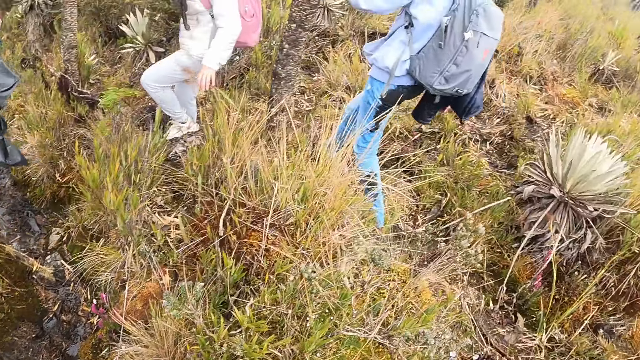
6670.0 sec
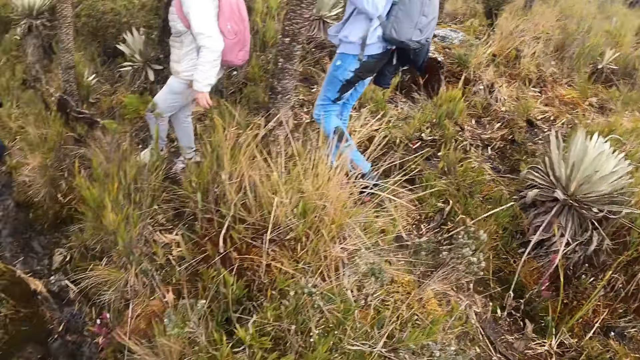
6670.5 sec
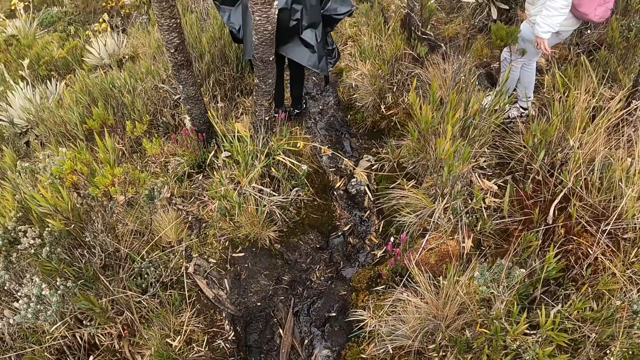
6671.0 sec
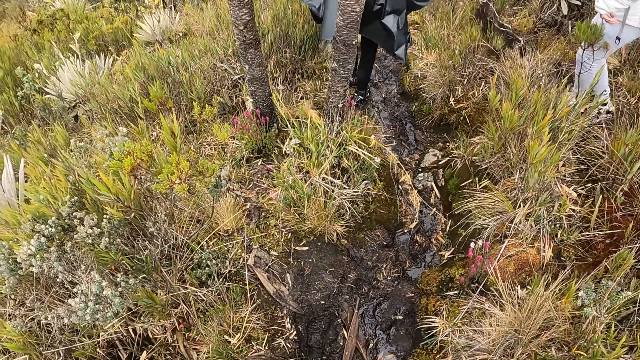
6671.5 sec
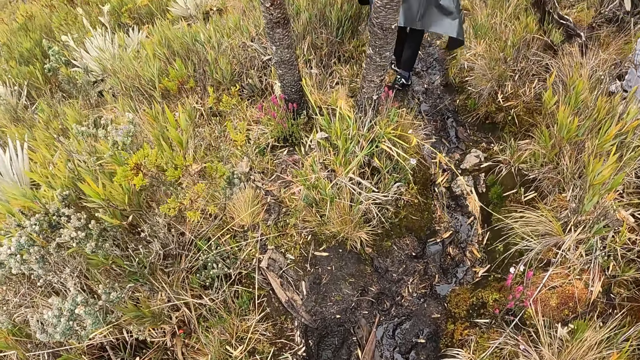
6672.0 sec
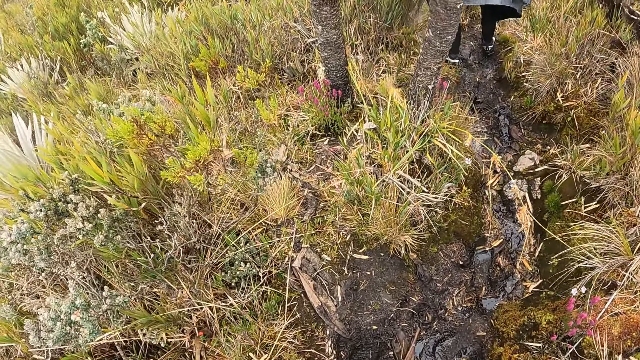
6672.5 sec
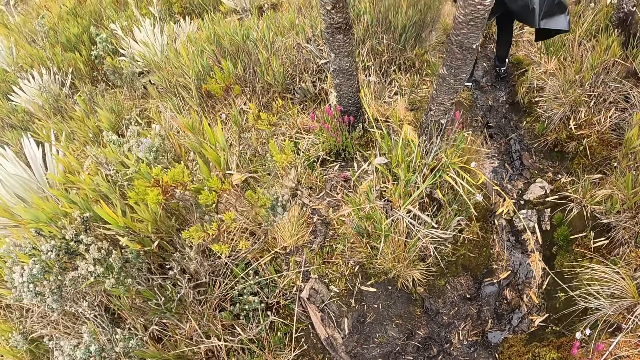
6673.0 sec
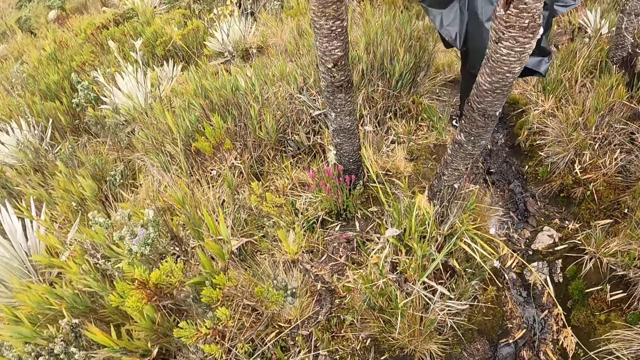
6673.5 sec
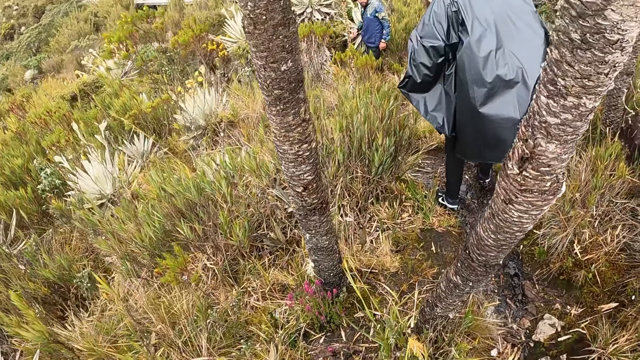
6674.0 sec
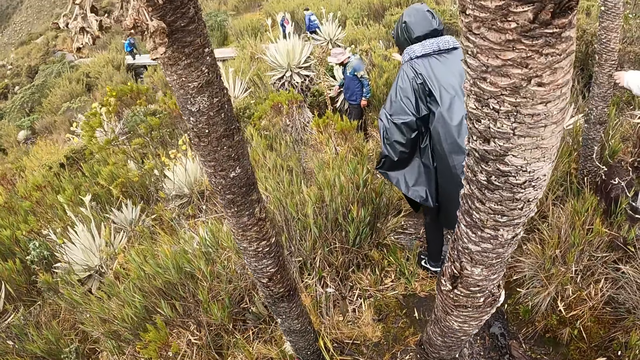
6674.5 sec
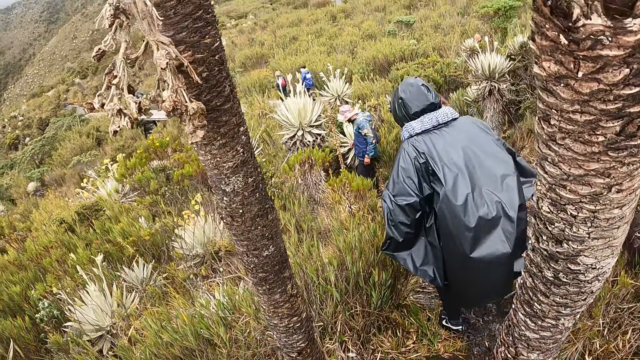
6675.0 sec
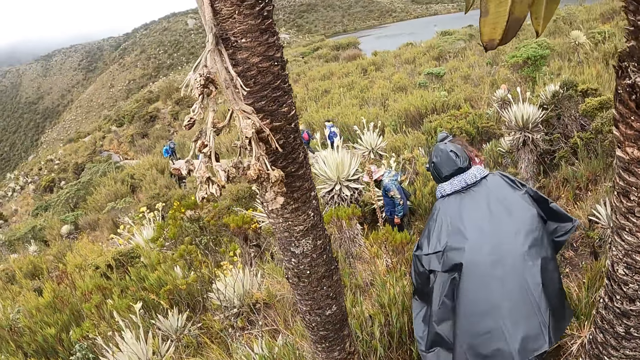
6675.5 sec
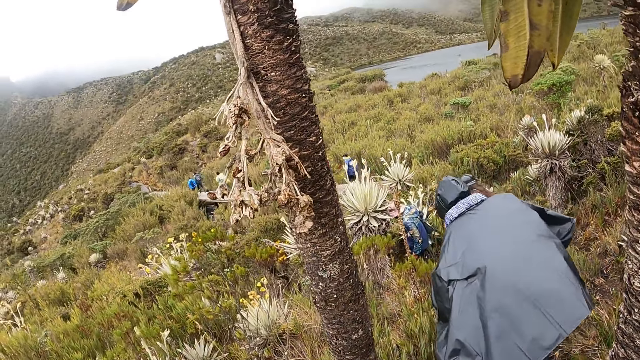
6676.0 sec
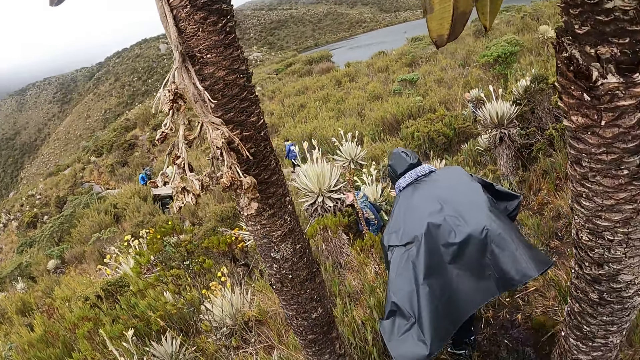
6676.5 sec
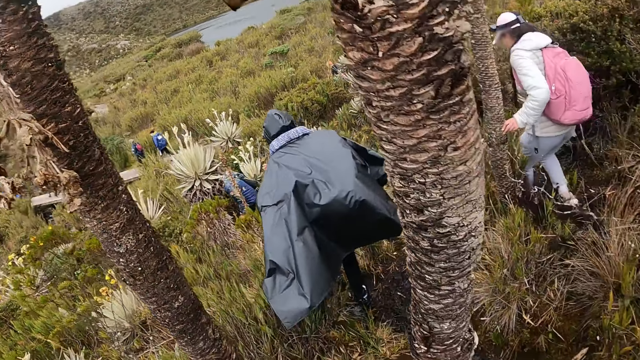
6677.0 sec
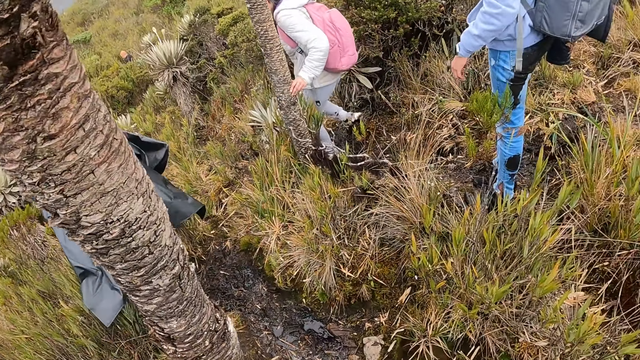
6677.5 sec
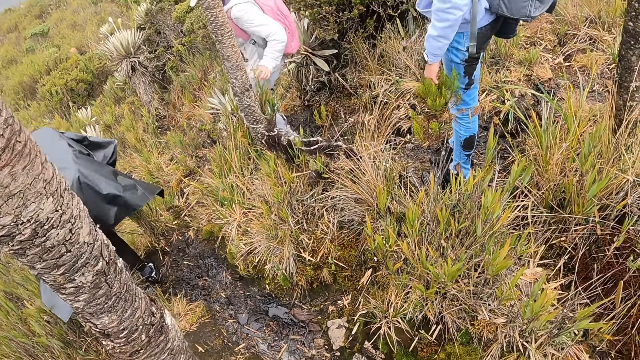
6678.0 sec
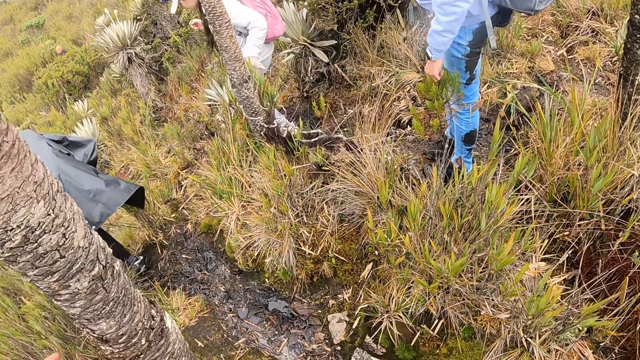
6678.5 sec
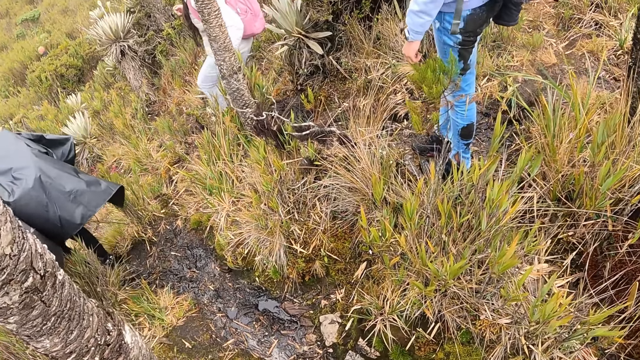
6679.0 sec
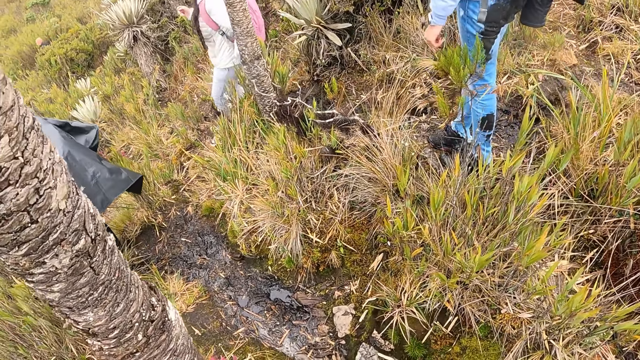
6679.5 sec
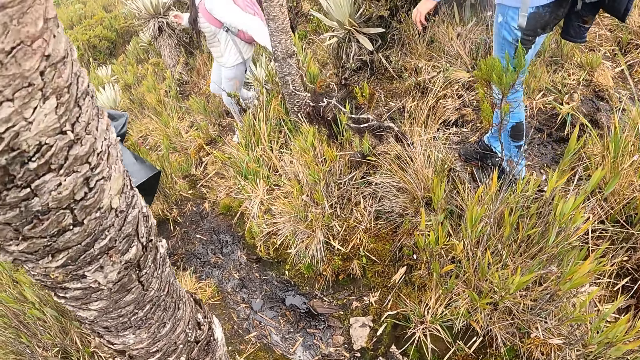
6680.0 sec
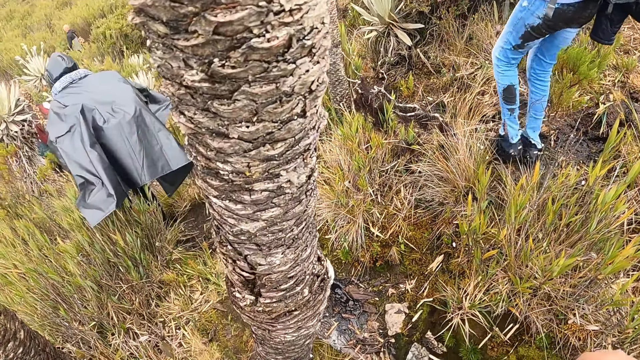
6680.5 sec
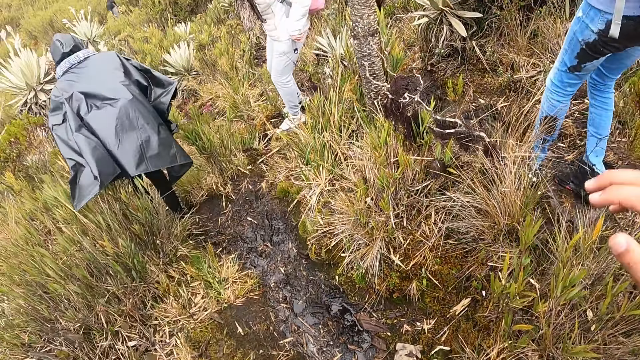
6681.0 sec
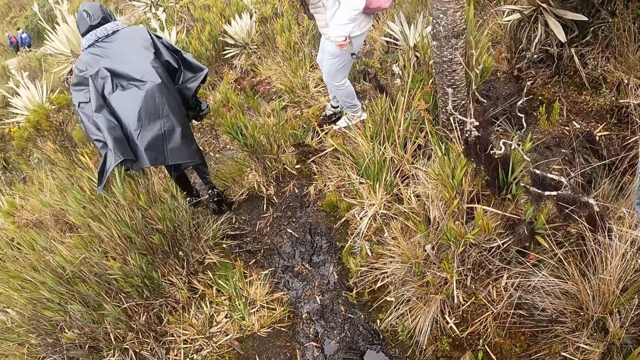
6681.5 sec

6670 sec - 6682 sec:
The camera wearer walks down the hill.

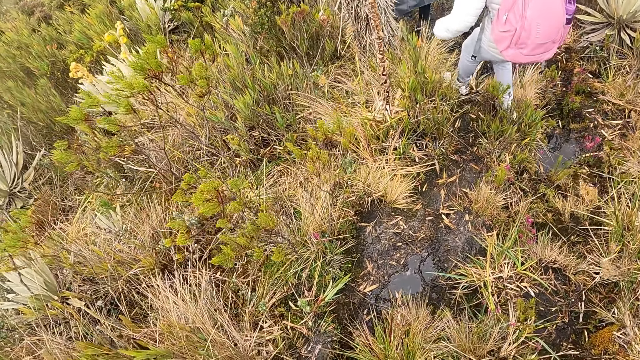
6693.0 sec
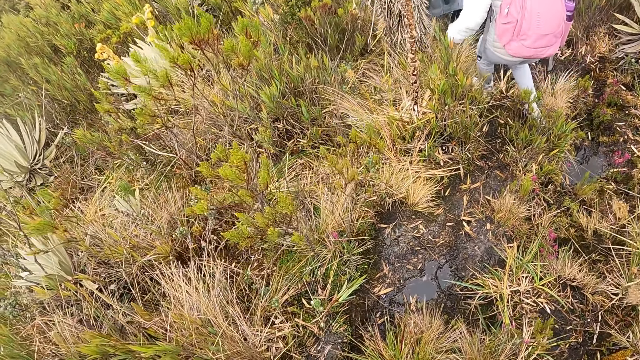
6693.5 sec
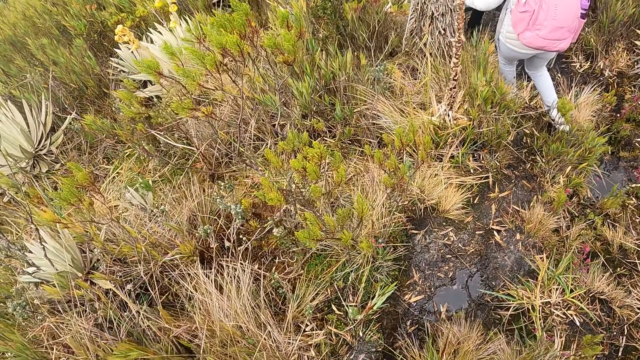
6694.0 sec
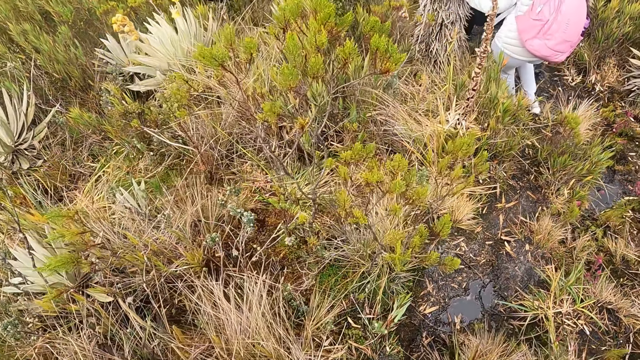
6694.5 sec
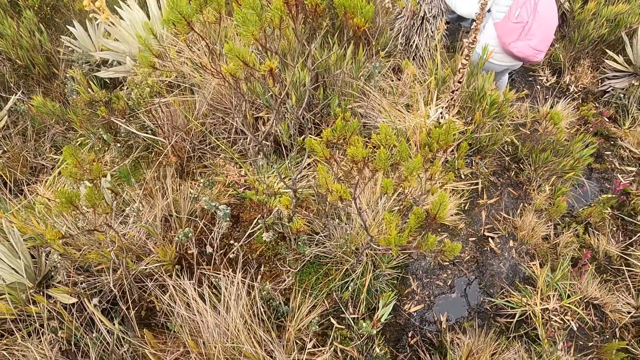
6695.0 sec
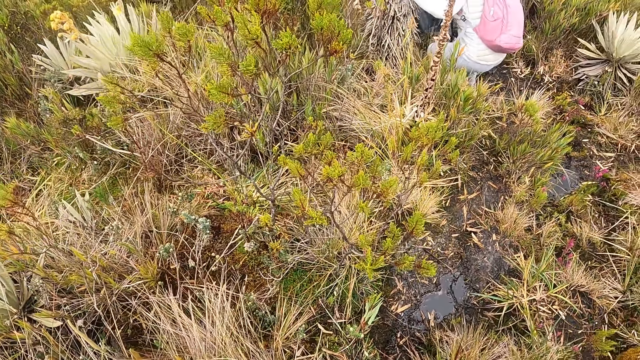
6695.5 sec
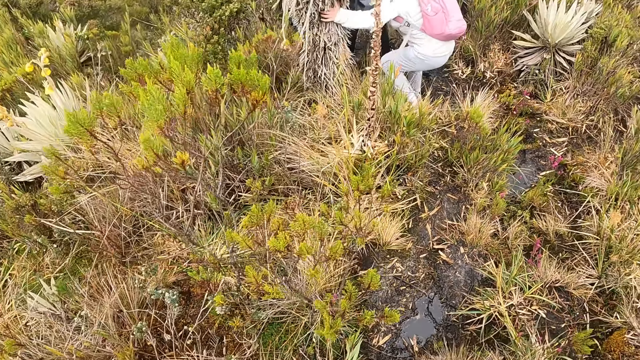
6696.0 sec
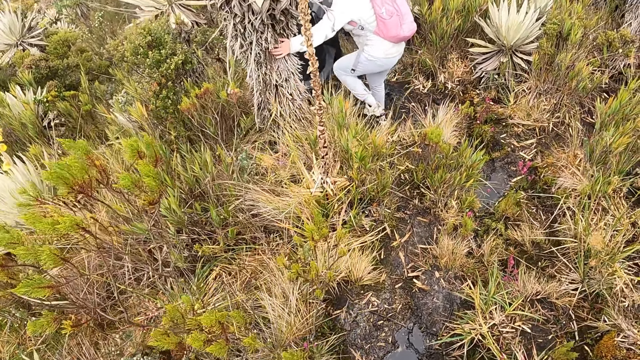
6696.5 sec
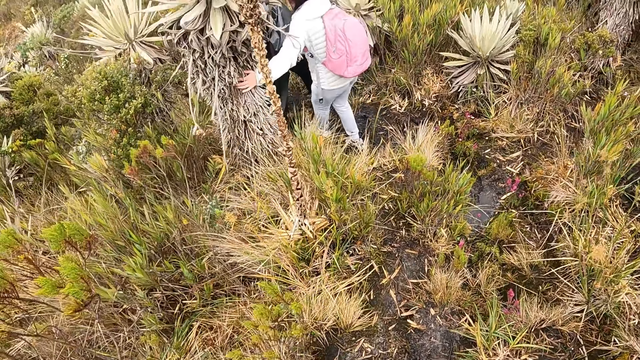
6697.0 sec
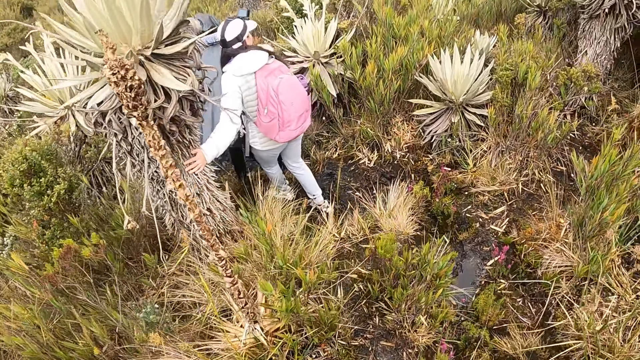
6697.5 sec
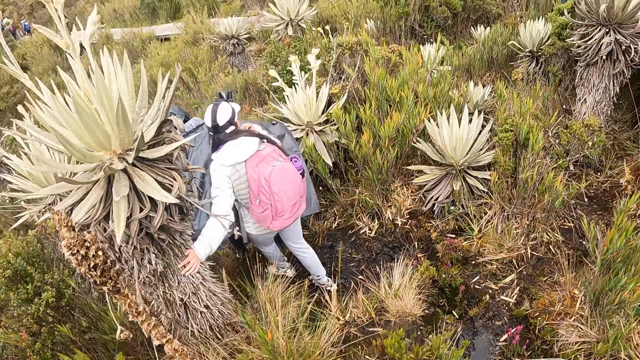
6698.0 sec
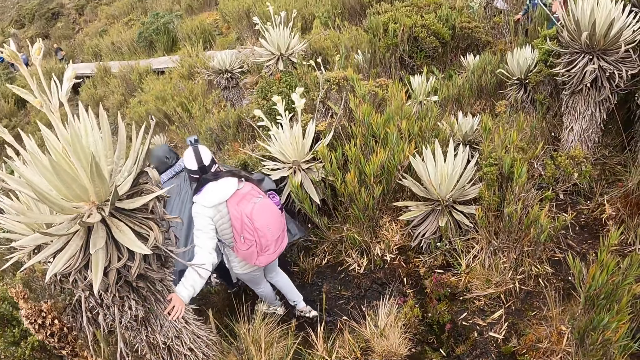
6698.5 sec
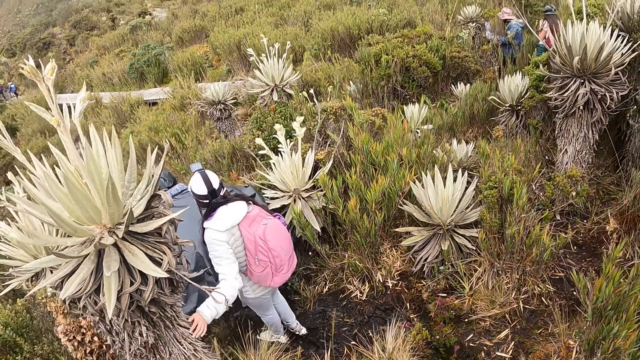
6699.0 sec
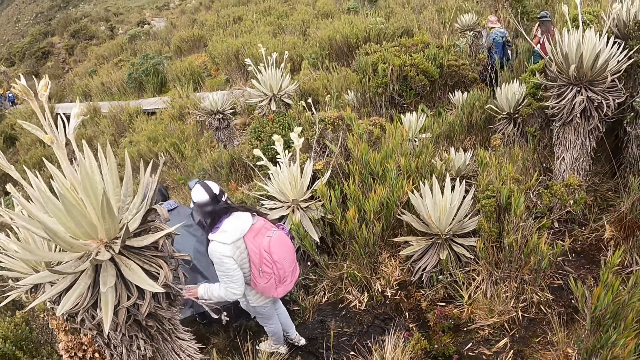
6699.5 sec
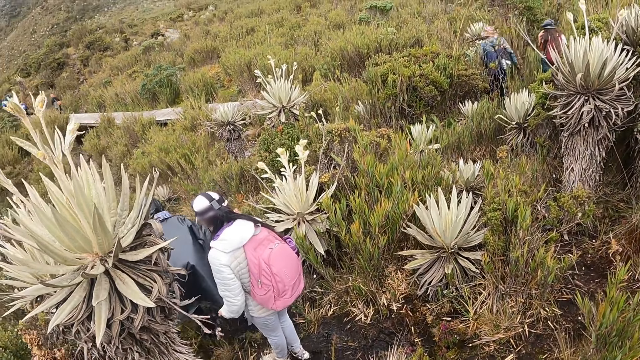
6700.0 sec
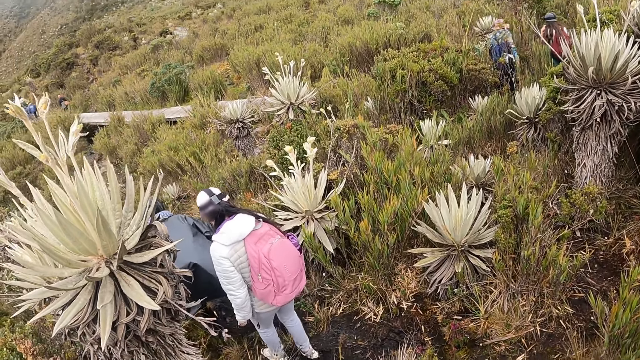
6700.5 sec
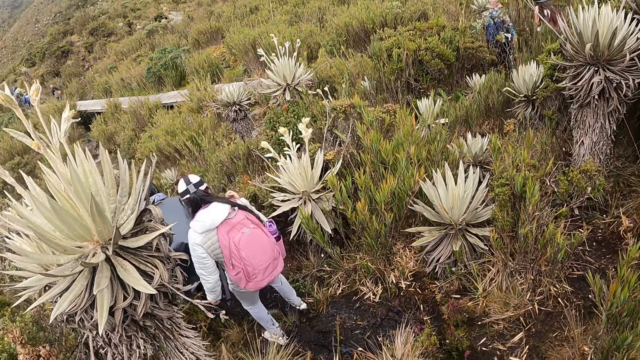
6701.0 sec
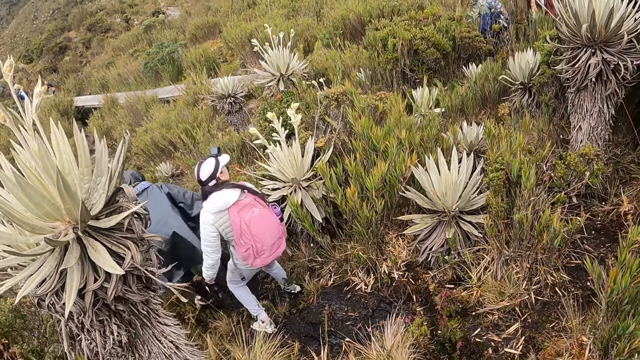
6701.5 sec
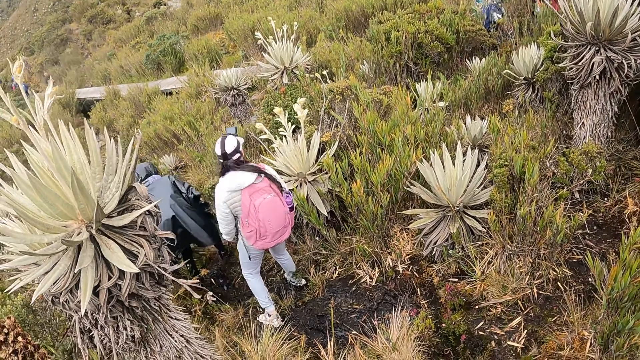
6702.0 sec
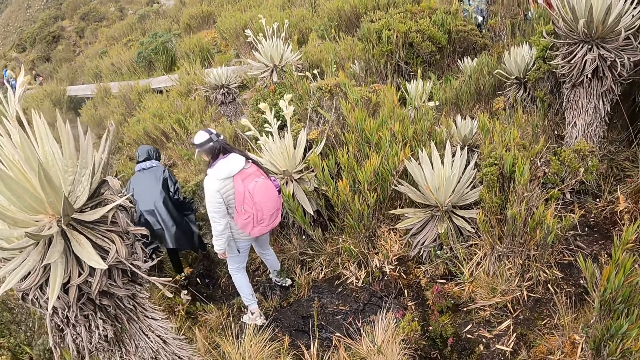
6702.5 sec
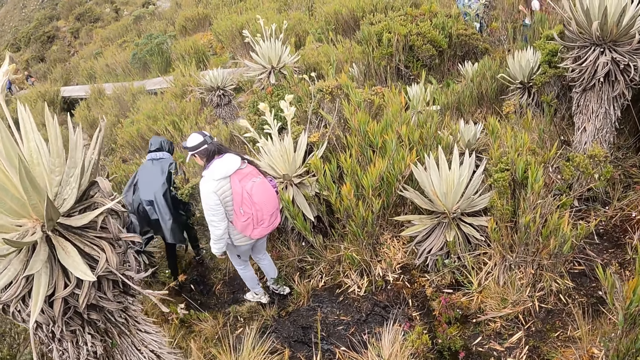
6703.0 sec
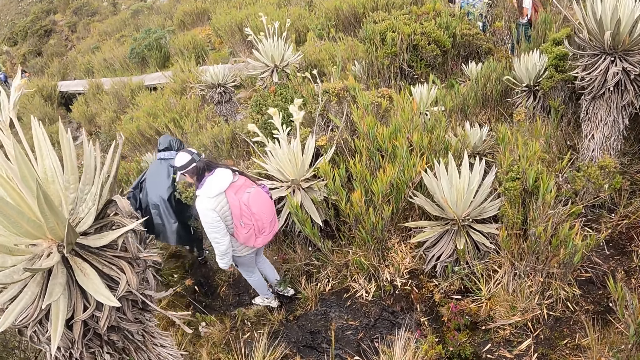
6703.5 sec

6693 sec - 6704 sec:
The camera wearer looks around. A woman holds a plant with her left hand. The camera wearer walks down the hill. They look around.
